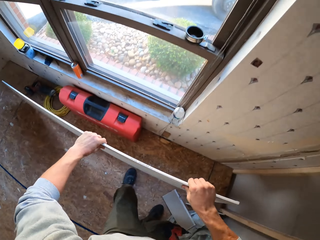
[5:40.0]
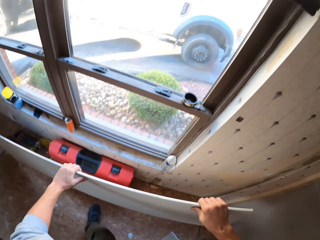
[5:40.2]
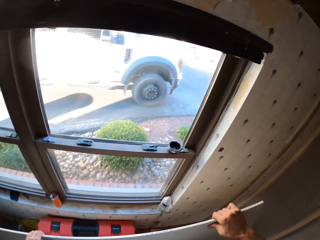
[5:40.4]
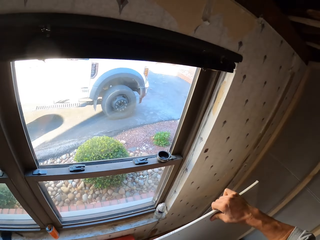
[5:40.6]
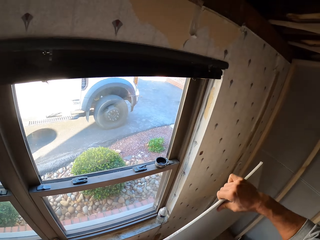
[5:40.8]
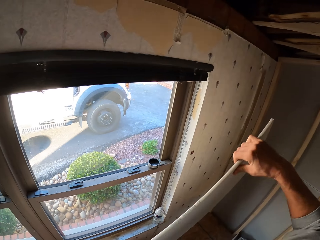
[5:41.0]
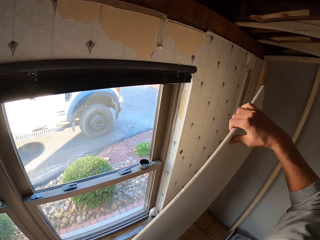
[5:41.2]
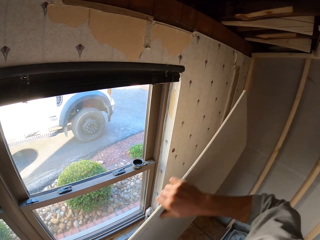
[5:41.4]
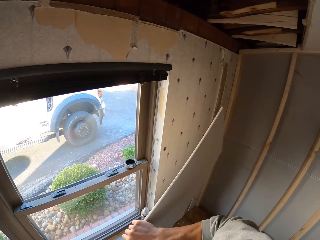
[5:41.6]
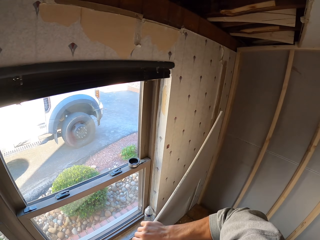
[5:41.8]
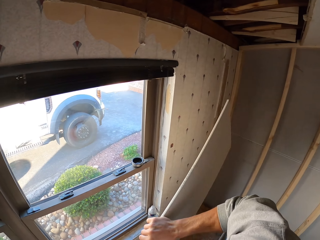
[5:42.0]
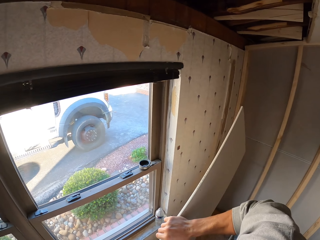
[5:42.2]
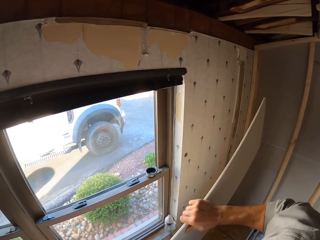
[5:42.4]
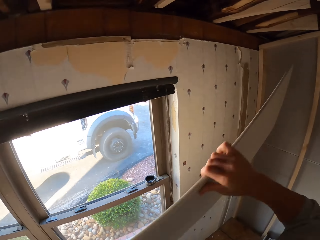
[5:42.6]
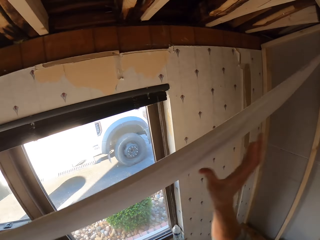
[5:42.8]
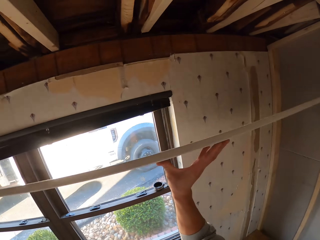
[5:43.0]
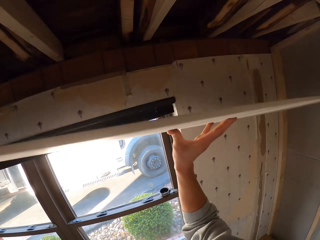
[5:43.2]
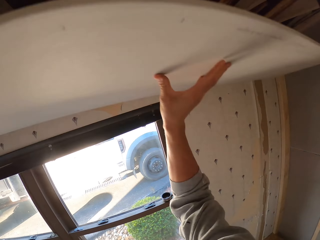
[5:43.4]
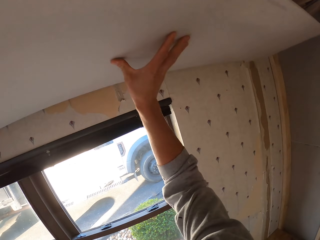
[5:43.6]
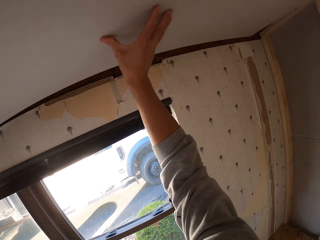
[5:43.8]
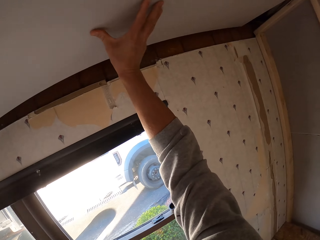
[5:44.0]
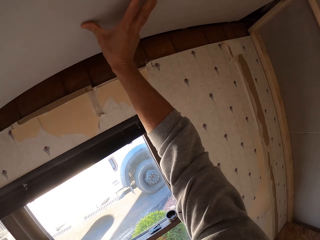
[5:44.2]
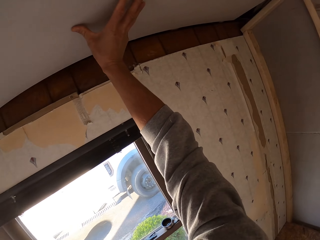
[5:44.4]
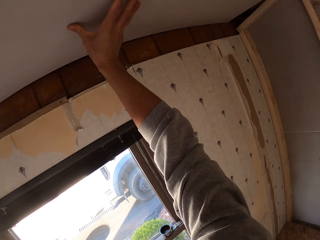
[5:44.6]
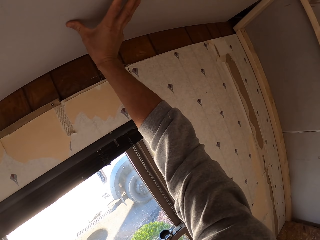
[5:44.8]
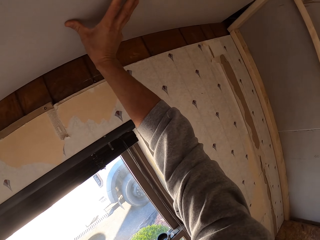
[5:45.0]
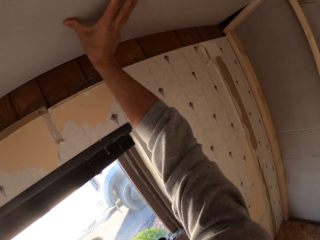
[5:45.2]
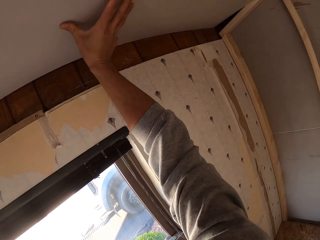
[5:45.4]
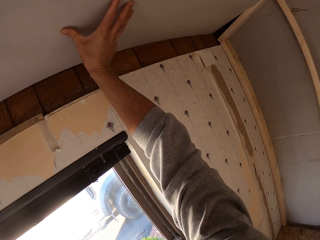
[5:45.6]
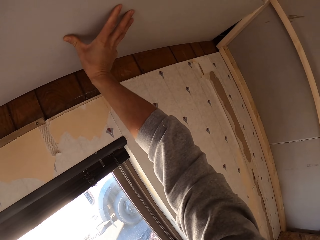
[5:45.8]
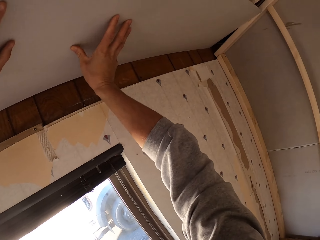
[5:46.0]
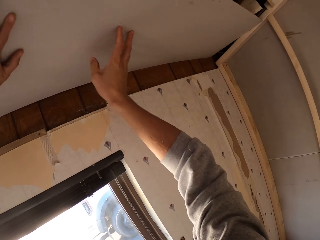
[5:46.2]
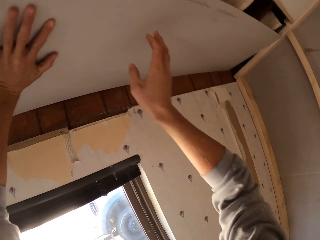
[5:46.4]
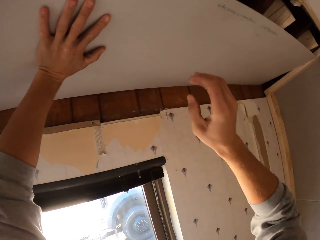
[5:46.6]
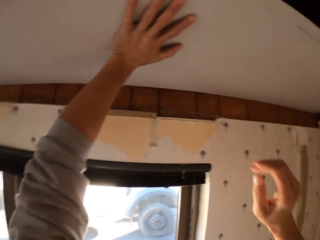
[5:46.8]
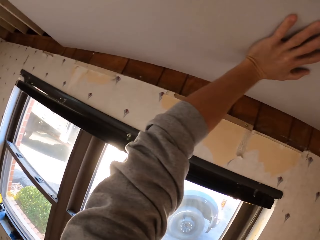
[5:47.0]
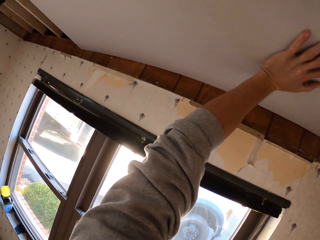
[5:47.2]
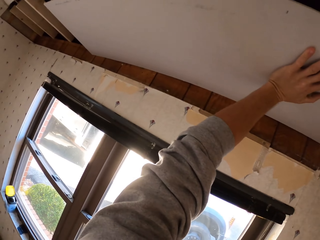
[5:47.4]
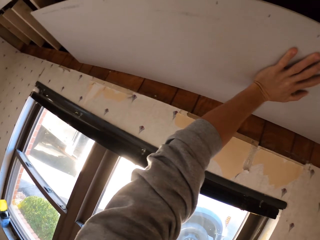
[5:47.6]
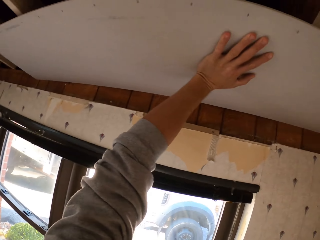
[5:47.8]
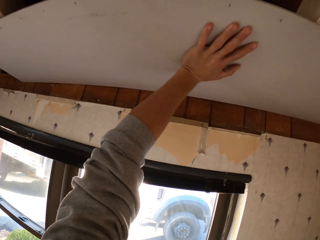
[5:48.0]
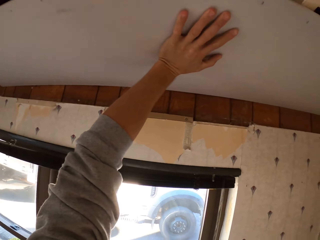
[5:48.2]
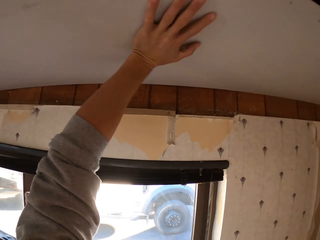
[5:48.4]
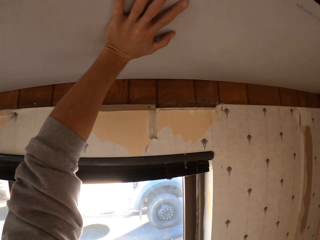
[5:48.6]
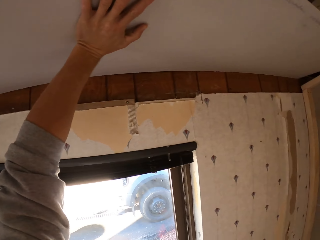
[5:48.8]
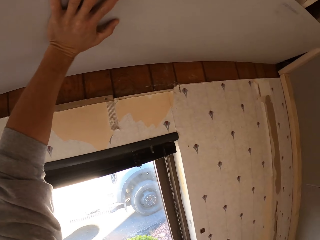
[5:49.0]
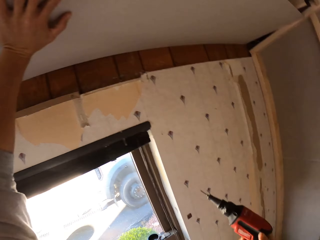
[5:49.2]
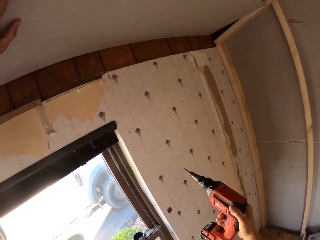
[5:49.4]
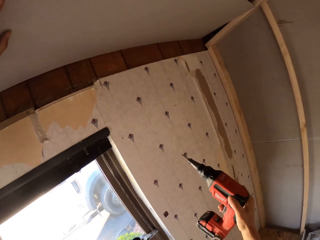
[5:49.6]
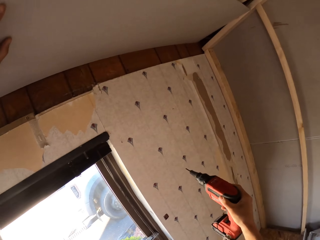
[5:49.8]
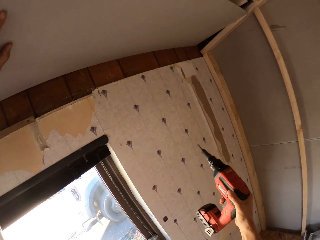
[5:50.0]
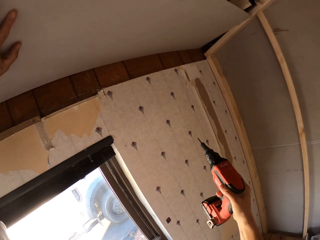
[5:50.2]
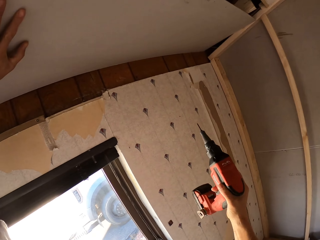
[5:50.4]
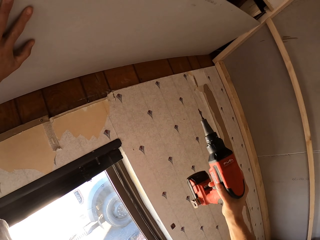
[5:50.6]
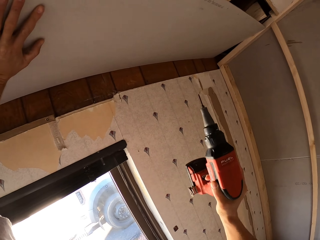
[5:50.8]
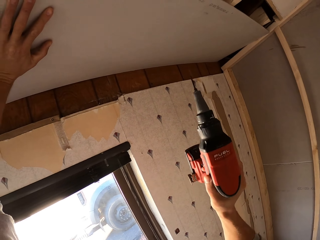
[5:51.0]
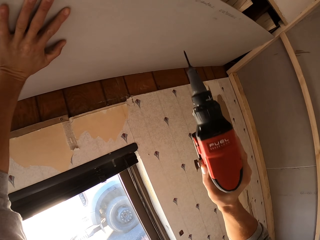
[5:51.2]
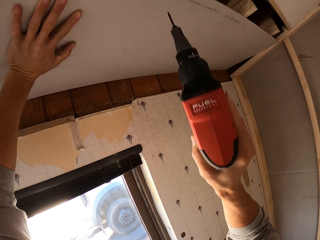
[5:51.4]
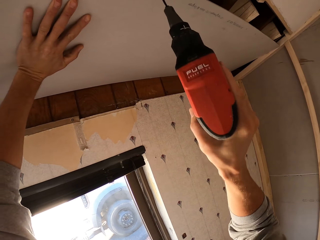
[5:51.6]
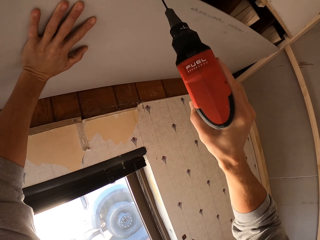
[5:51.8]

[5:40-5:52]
The camera wearer picks up the ceiling board. They turn around. They fit the ceiling board on the roof. They turn to the side. They hold the ceiling board in place. They hold a drill. They take the electric screwdriver.

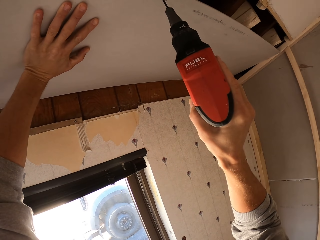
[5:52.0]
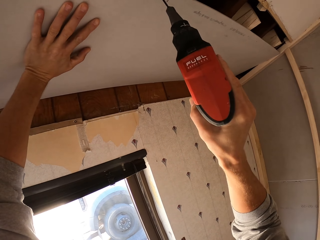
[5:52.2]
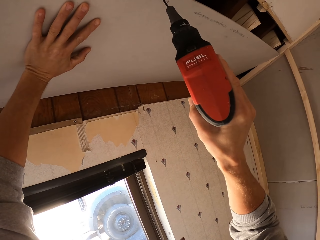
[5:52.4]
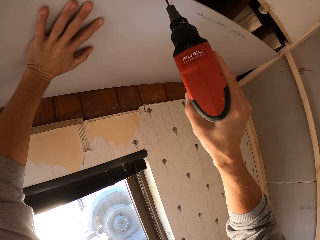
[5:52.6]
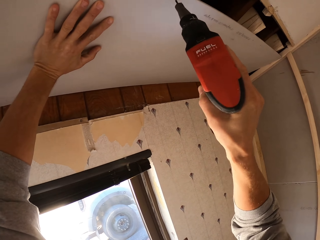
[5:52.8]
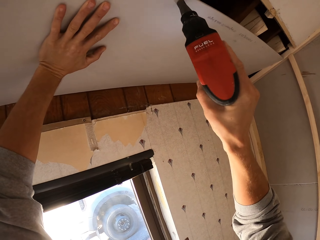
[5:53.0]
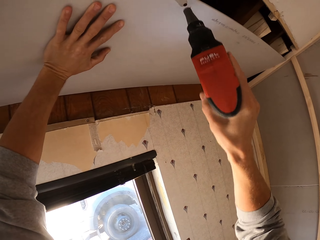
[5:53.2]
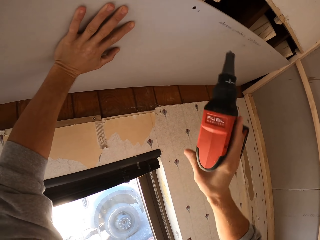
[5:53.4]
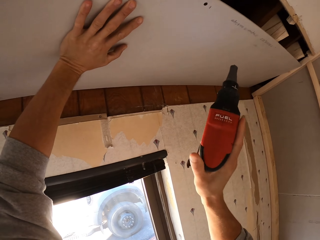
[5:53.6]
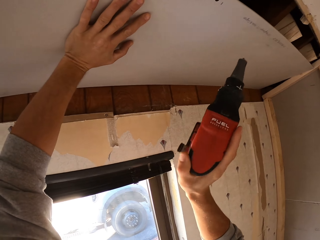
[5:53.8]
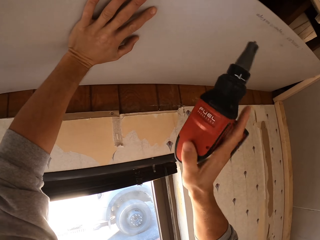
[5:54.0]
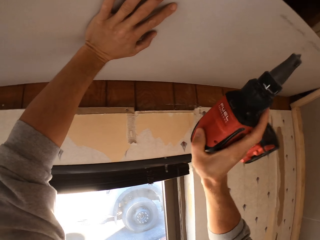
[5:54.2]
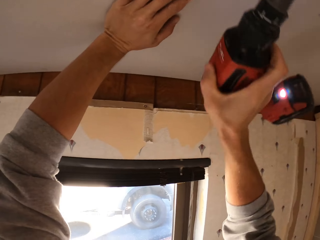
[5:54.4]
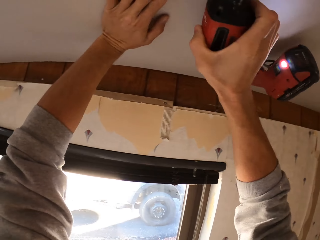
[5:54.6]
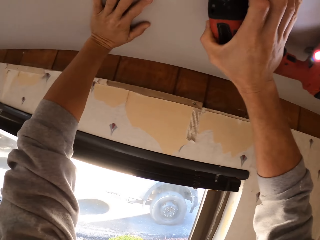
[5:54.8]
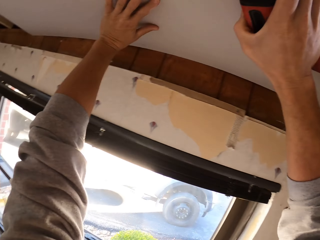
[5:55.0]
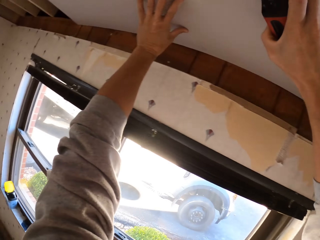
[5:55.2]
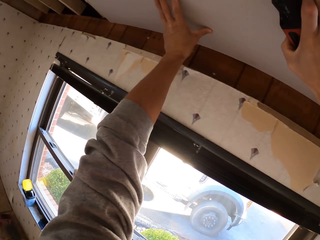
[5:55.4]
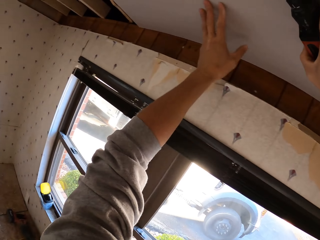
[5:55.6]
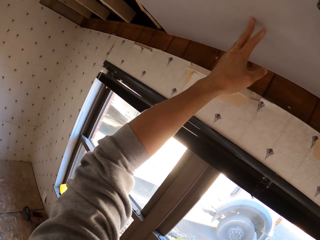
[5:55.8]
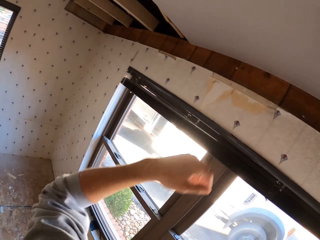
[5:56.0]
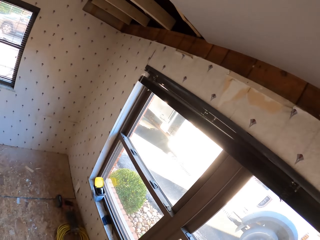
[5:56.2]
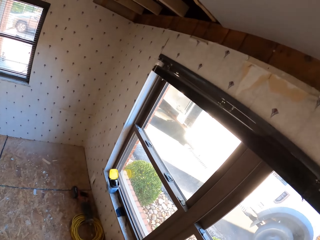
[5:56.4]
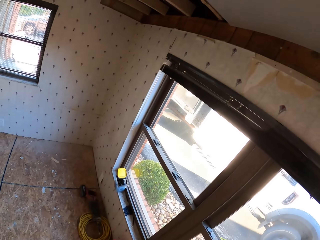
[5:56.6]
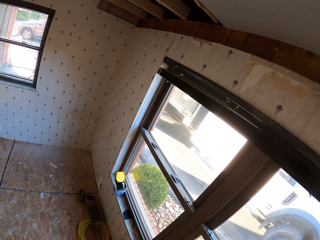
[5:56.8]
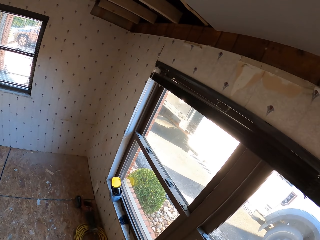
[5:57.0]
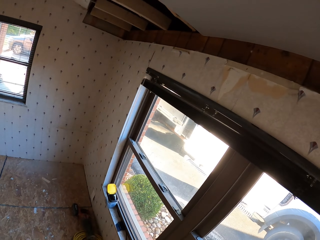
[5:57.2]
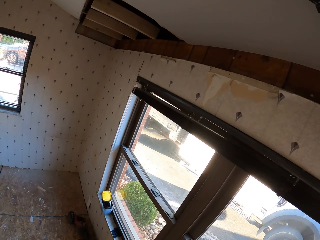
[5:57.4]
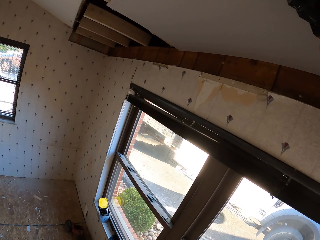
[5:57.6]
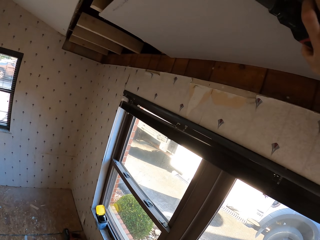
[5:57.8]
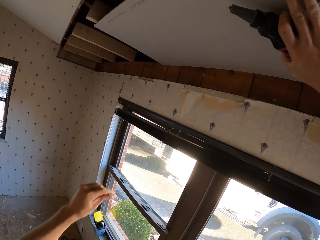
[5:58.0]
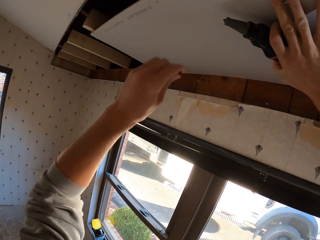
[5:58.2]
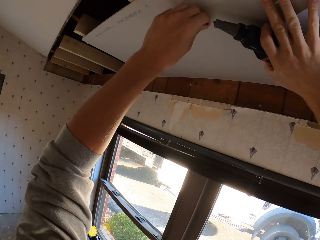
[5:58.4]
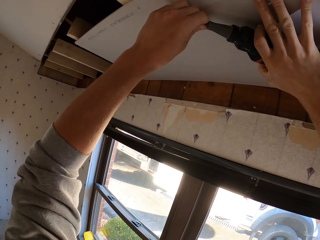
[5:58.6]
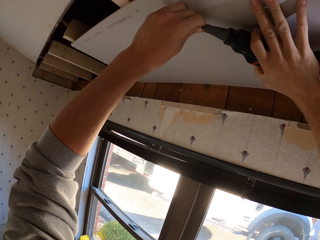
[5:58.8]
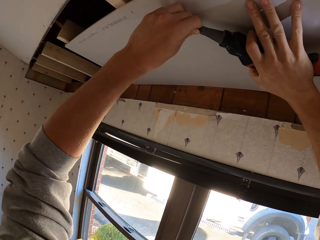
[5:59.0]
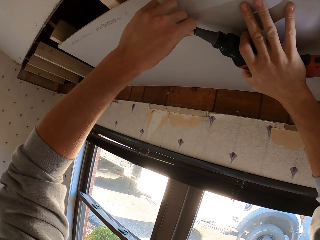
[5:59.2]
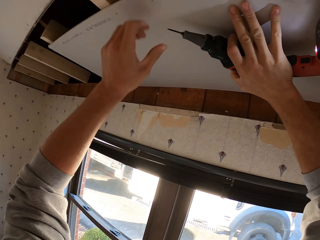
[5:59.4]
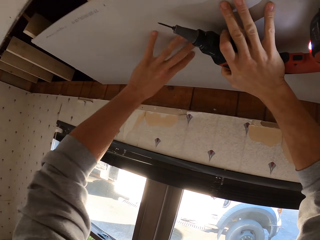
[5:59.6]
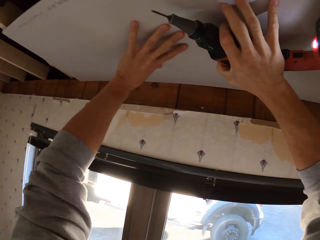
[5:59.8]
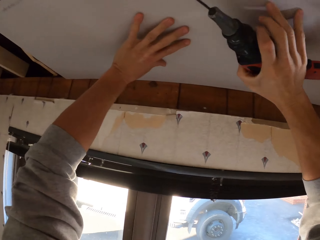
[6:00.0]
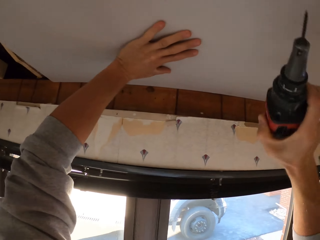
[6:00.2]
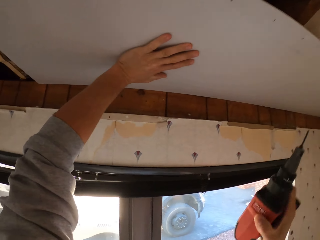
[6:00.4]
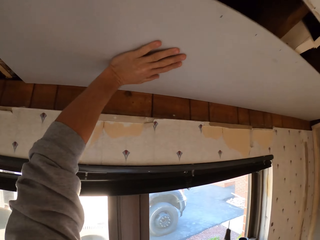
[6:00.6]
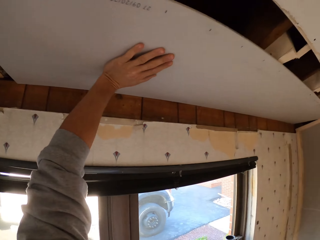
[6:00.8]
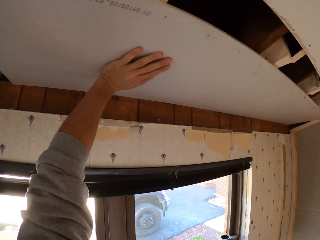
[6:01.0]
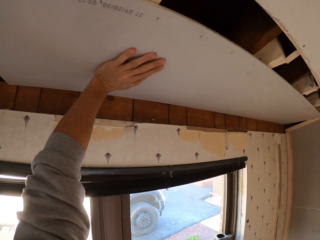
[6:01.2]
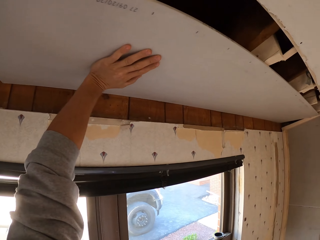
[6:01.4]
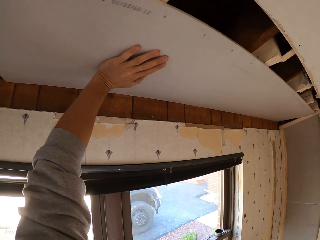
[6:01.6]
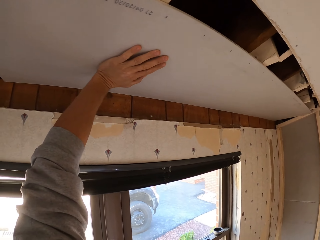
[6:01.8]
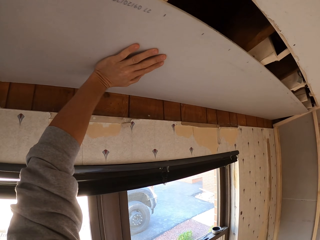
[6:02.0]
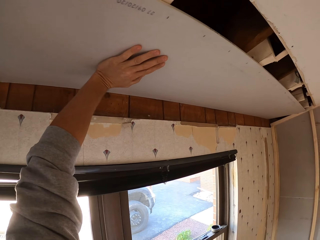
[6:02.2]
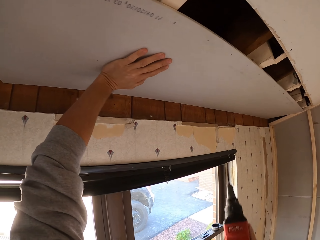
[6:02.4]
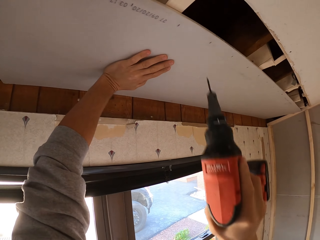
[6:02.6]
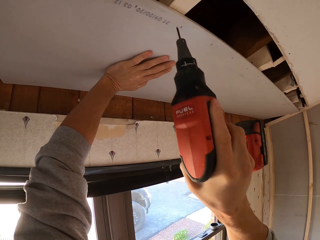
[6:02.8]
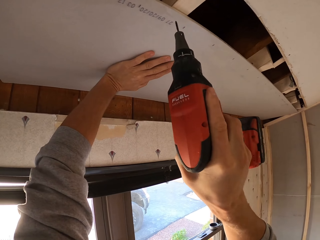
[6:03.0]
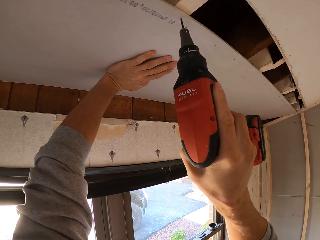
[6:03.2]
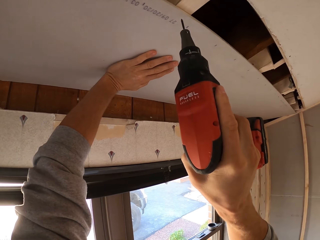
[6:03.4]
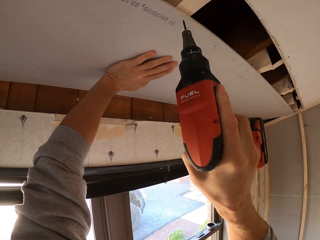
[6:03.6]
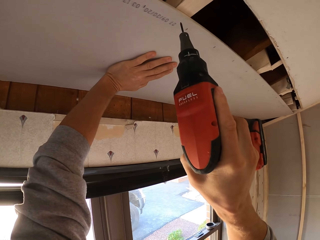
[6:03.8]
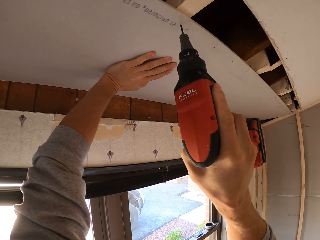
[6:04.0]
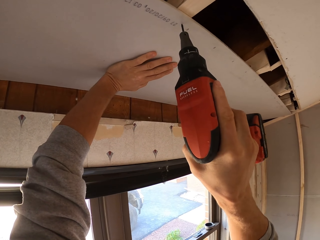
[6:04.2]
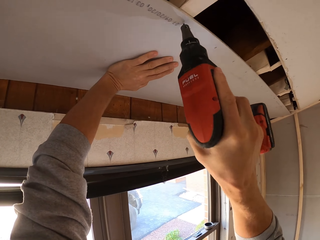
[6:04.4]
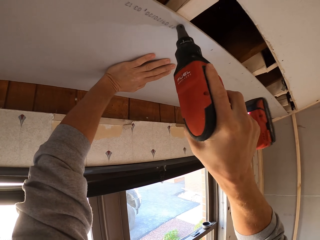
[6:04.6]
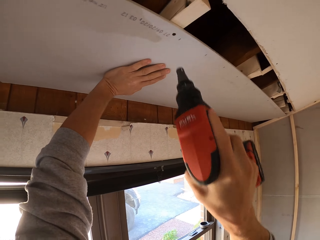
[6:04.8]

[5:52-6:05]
The camera wearer tightens a screw on the roof. They drill a board. They inspect the ceiling board. They turn to the side. They look around the apartment. They hold a drill. They fix a tip drill bit or screw on the drill. They hold the ceiling board in place. They turn to the side. They hold the drill. They tighten the screw on the roof.
